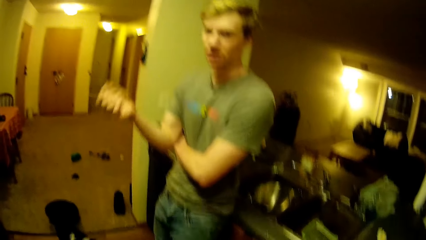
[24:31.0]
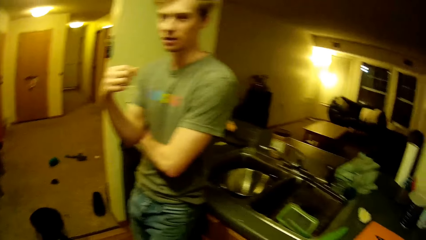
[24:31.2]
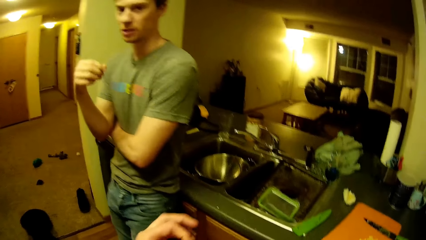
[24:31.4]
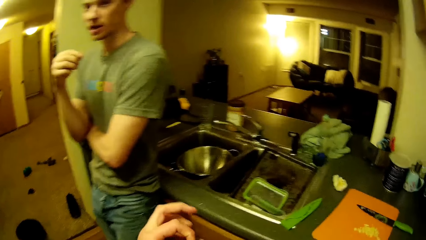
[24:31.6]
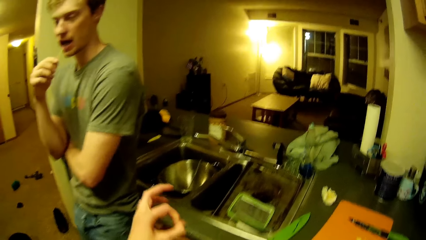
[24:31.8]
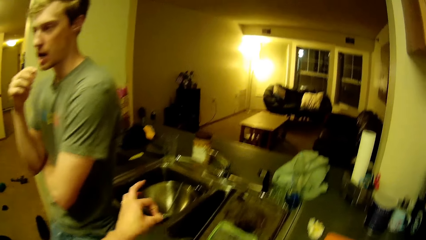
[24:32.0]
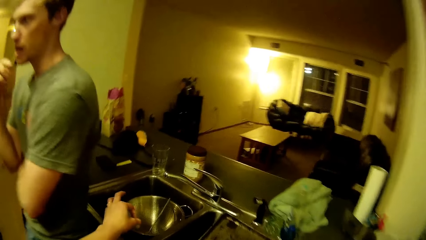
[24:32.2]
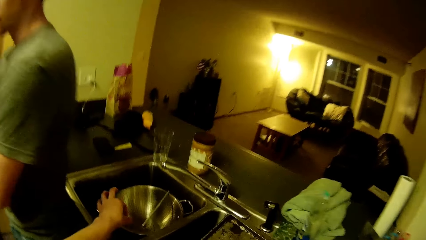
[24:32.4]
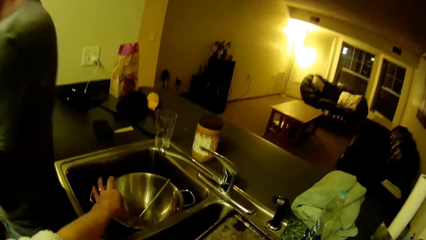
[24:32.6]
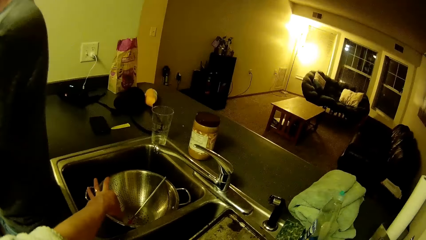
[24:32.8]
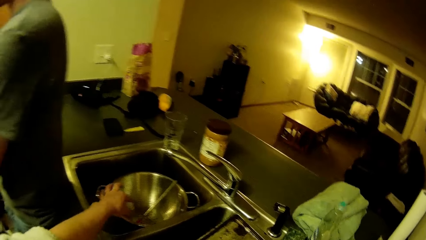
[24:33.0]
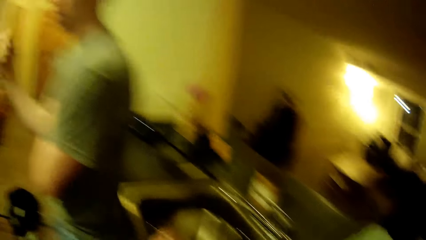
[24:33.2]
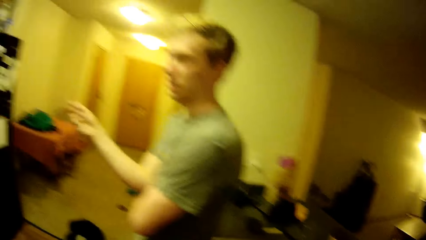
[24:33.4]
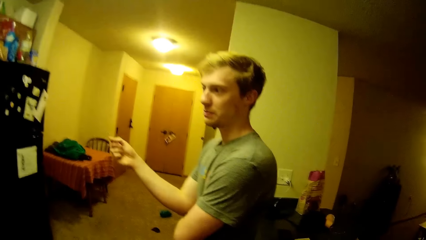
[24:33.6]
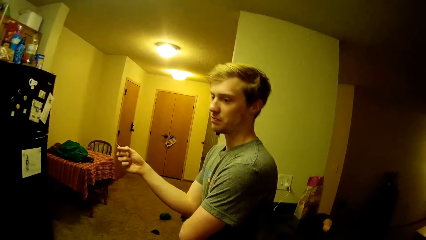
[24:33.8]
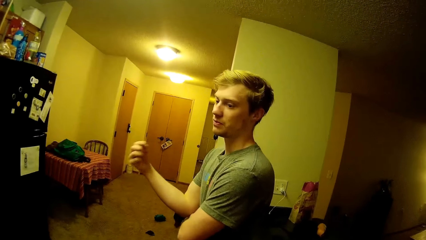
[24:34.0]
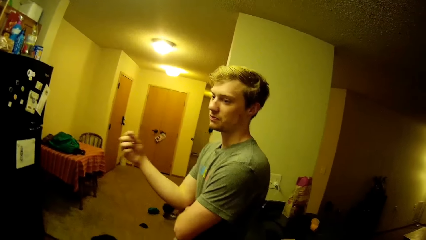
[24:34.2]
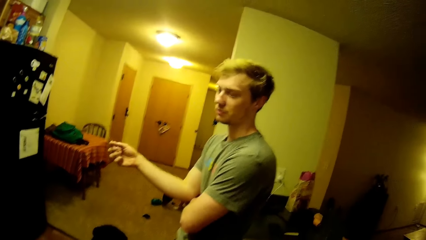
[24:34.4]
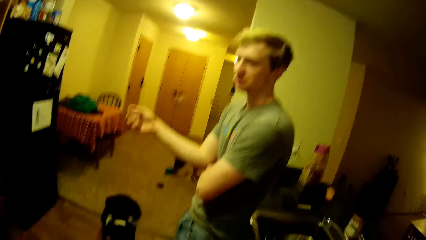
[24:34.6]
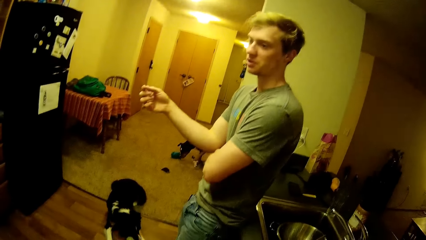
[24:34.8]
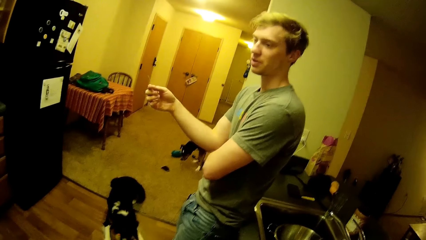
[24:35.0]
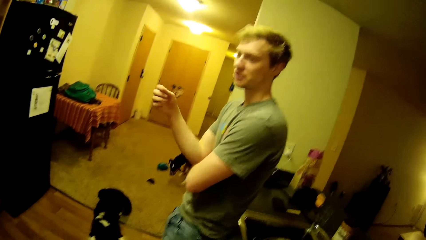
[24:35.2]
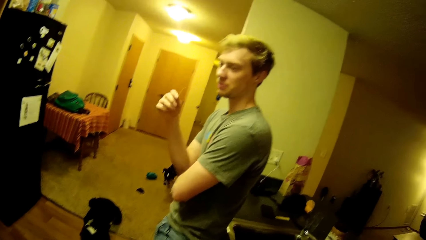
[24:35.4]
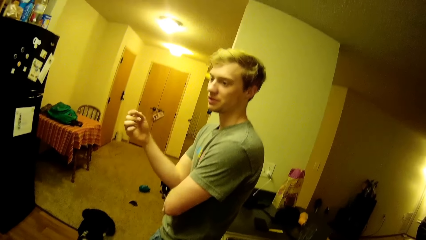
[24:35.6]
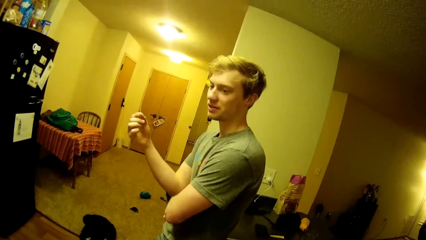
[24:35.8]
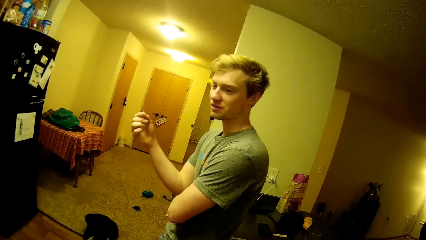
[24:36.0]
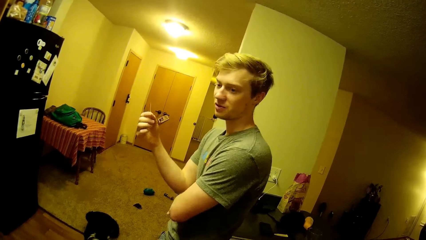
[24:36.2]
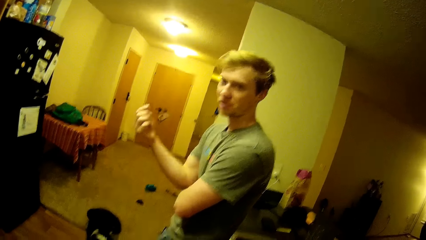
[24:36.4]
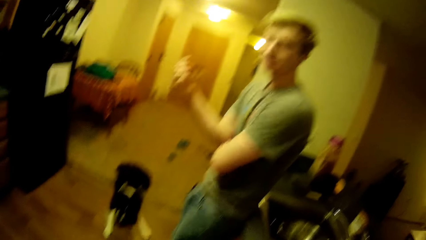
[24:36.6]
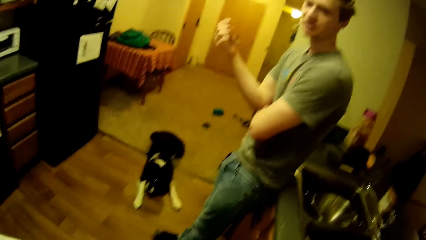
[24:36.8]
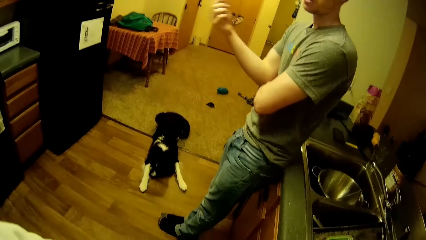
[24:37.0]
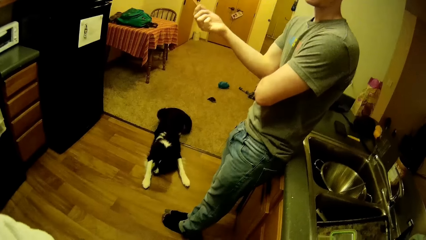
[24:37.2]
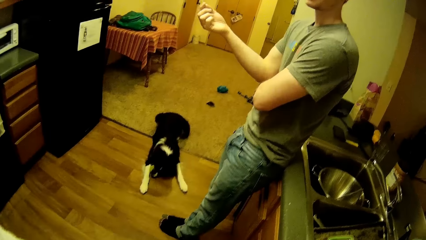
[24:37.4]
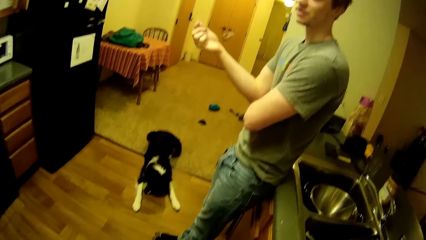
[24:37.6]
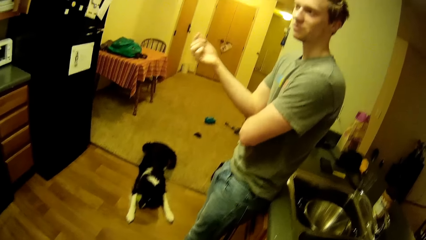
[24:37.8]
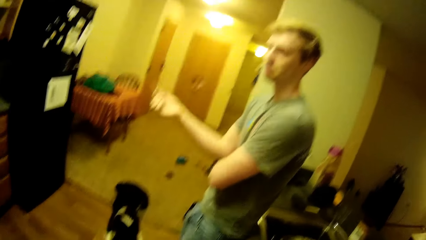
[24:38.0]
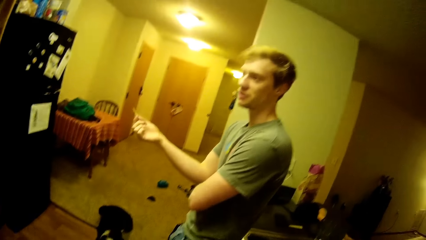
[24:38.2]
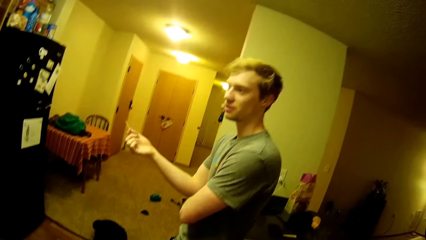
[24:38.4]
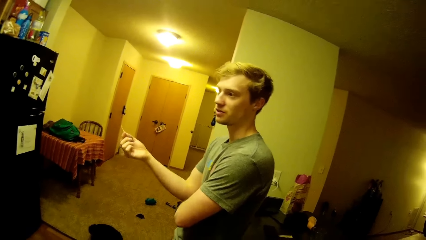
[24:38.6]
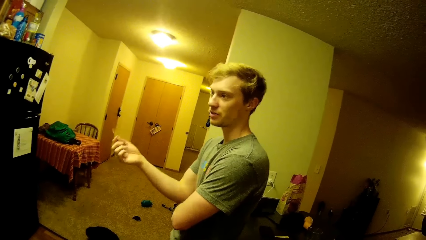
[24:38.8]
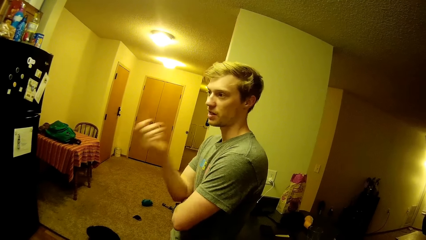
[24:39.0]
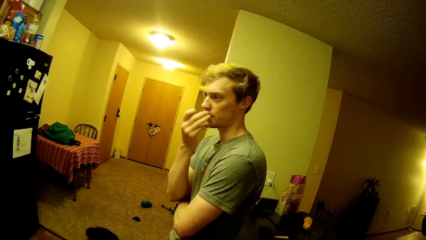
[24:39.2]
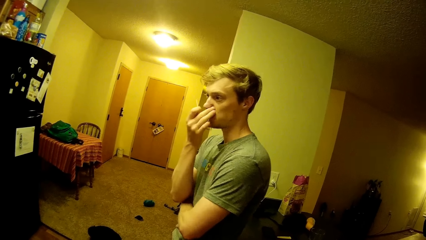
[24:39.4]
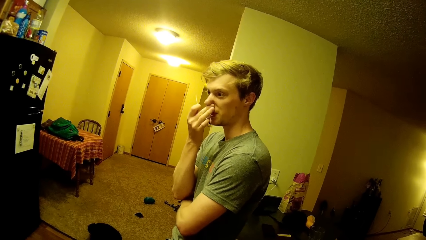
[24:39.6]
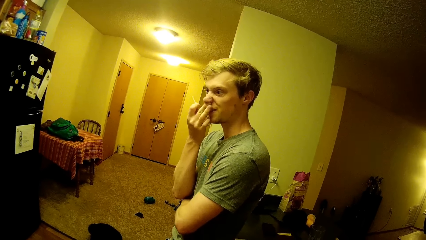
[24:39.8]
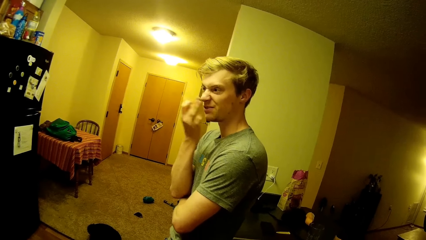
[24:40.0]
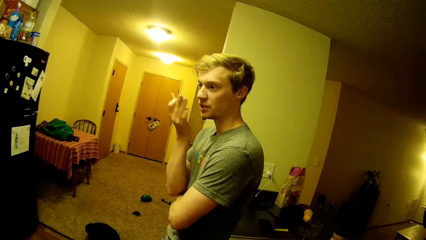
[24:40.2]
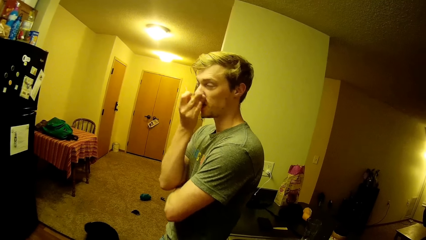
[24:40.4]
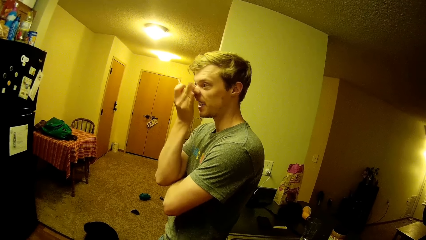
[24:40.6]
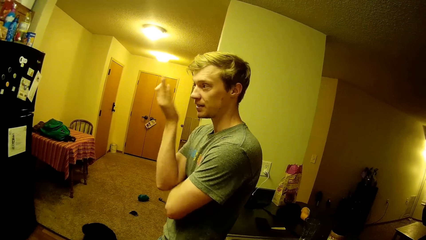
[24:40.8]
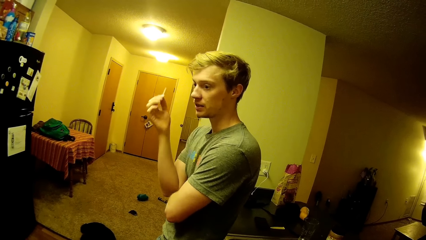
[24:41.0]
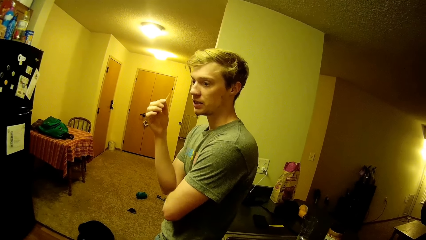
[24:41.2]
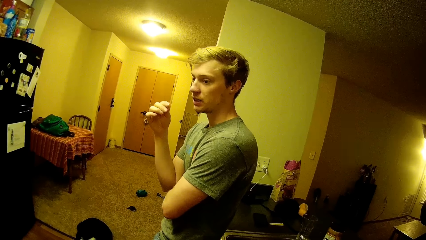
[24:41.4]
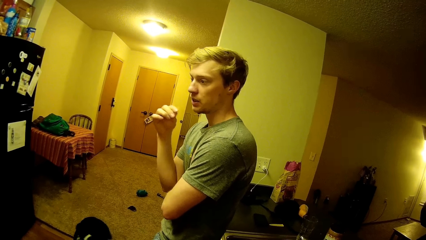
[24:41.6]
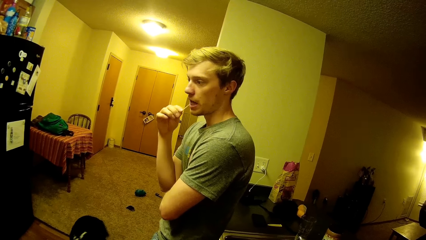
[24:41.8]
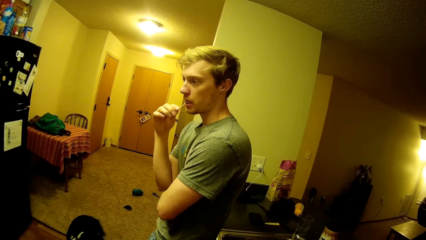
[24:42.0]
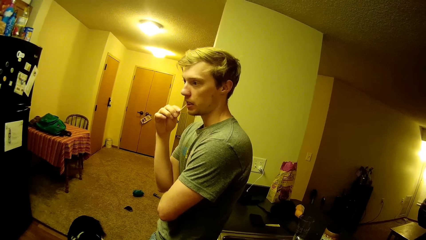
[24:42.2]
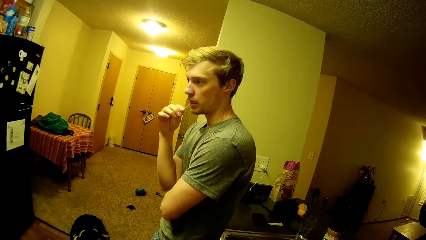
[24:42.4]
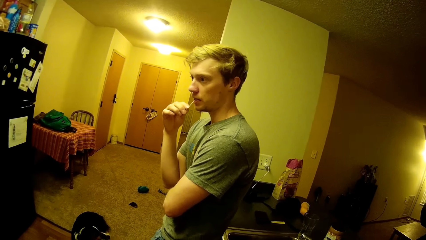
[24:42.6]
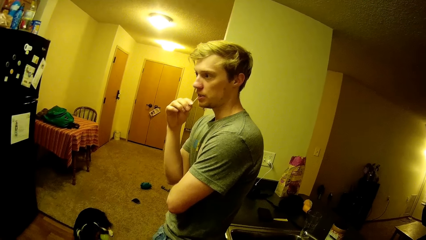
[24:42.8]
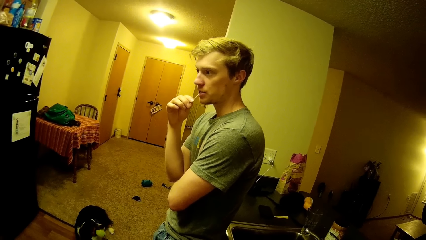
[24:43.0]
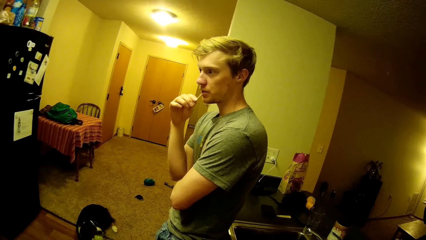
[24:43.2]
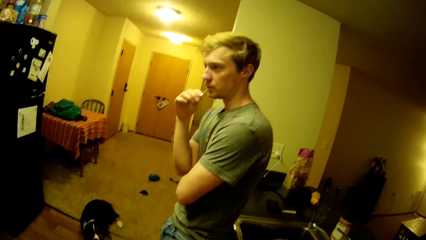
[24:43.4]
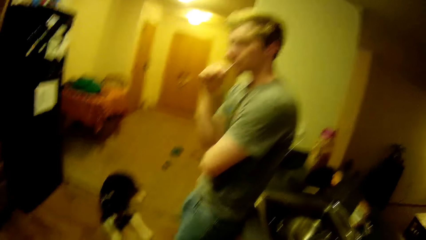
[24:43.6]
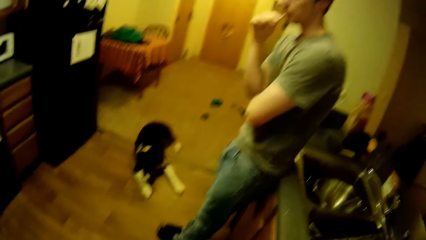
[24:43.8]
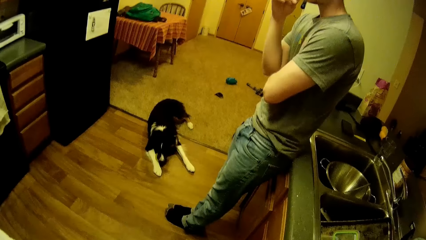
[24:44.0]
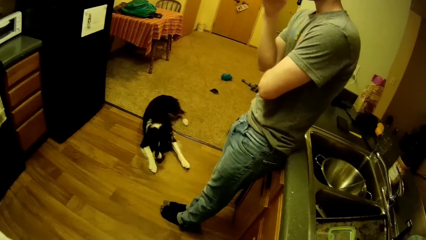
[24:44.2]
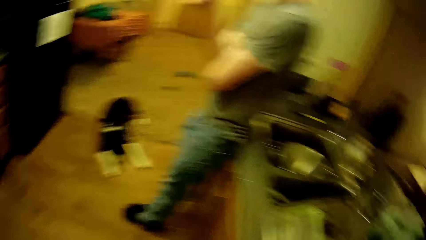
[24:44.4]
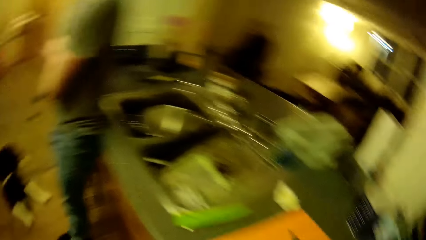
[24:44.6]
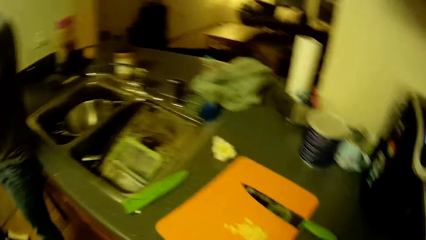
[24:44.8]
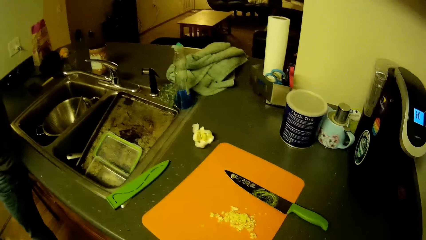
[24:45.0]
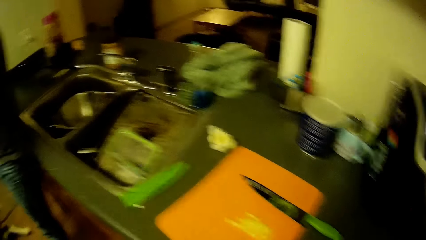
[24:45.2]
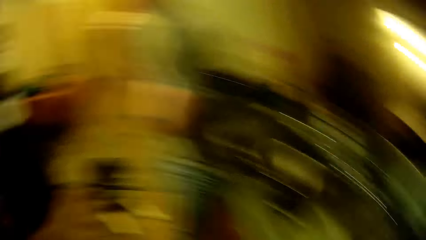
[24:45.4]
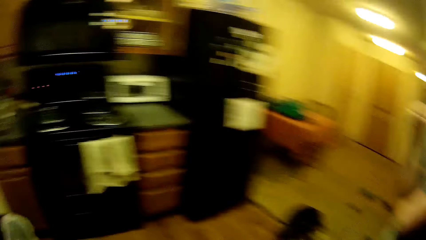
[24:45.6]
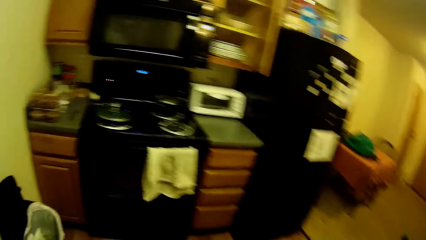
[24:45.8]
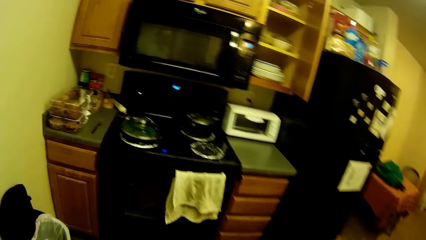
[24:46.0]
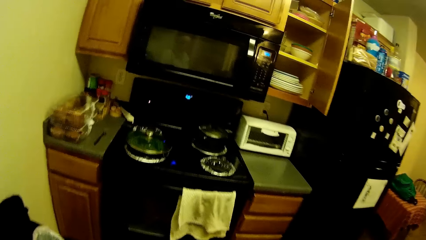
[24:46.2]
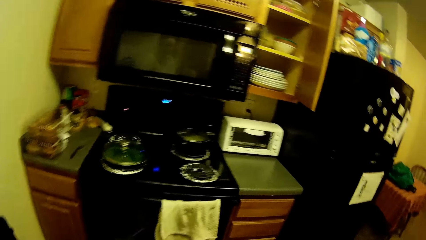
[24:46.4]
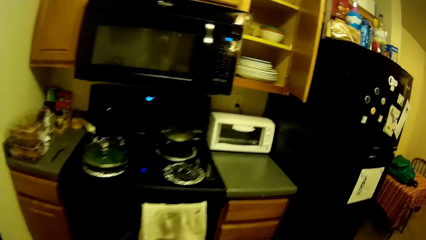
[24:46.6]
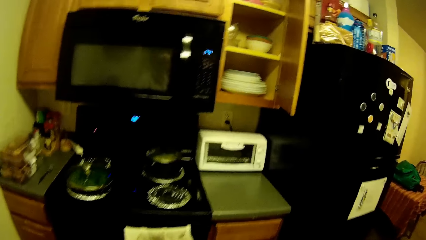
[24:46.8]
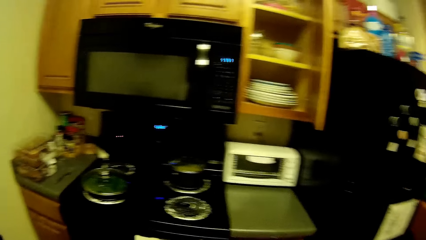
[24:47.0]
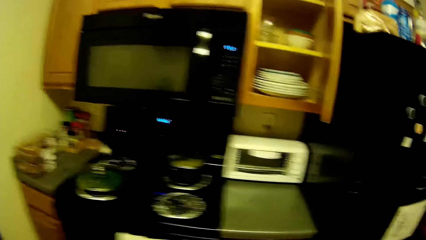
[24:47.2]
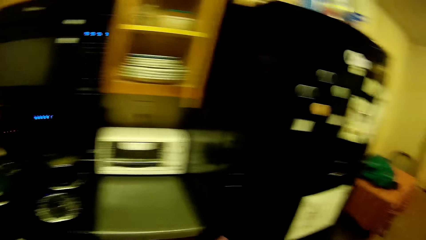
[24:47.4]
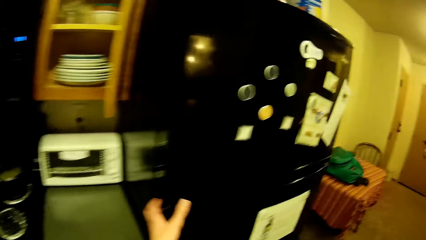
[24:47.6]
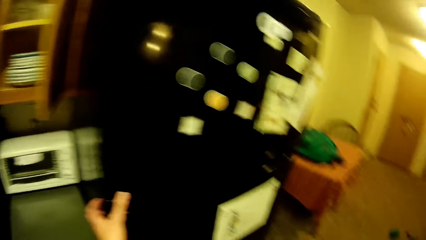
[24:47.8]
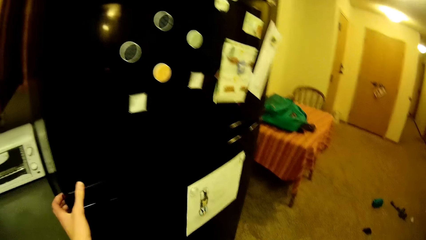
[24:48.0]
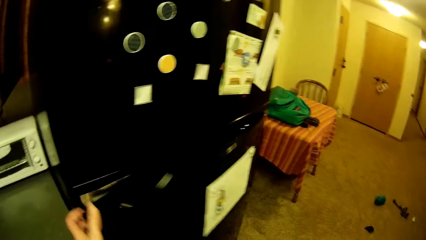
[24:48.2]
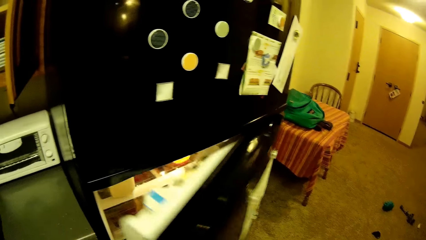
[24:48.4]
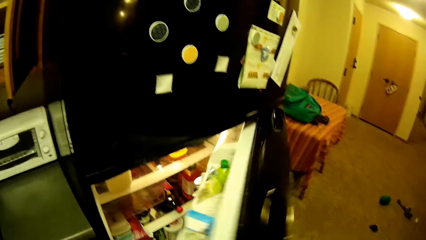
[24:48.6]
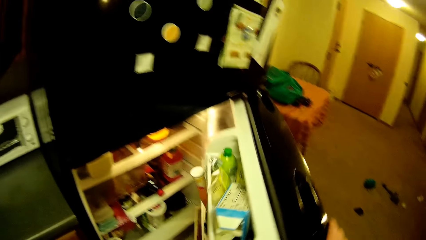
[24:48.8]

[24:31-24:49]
The camera wearer drops off garlic from her left hand into the kitchen sink. She sees another dog. She looks at the man. The man touches his nose with his right hand. The man puts the toothpick into his mouth with his right hand. The camera wearer looks around. She walks towards the fridge. She opens the fridge with her left hand.
